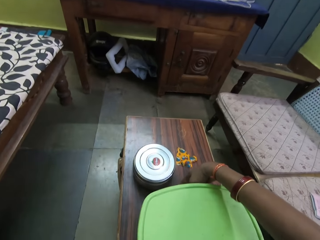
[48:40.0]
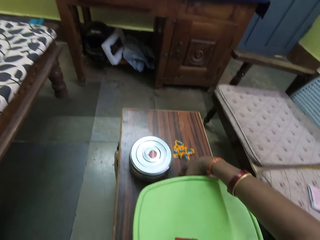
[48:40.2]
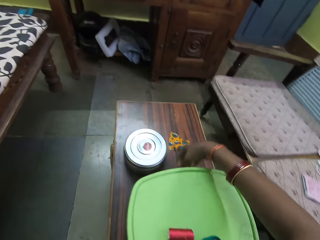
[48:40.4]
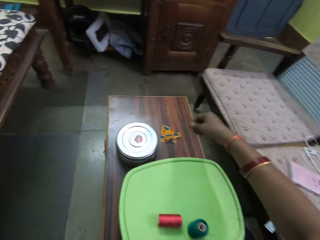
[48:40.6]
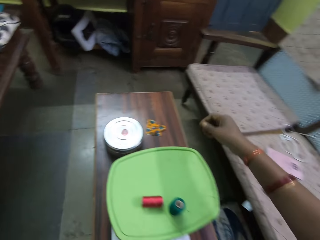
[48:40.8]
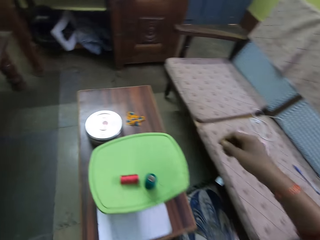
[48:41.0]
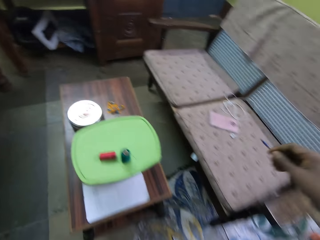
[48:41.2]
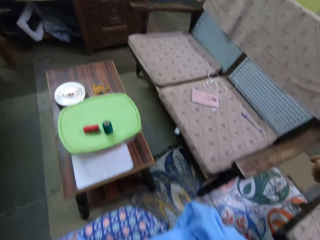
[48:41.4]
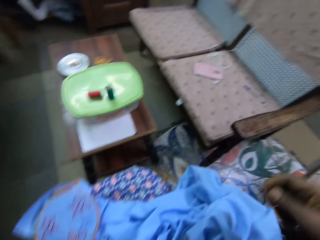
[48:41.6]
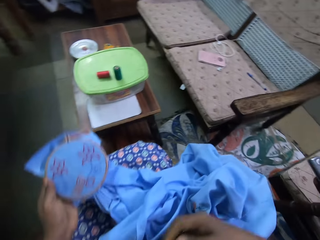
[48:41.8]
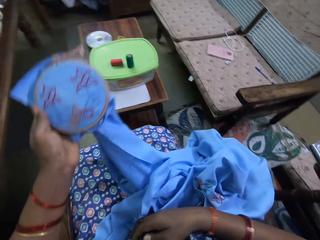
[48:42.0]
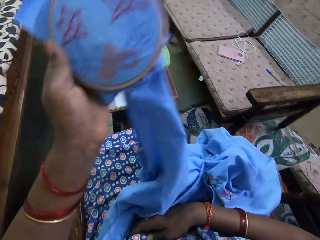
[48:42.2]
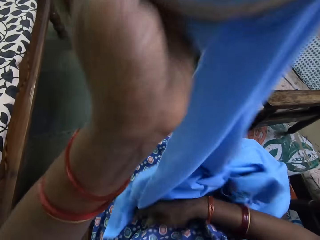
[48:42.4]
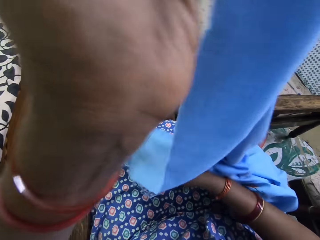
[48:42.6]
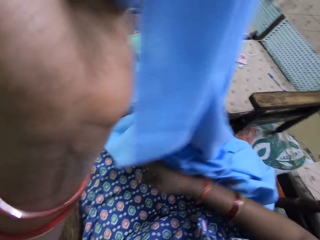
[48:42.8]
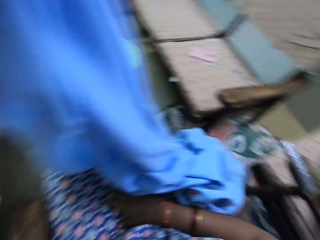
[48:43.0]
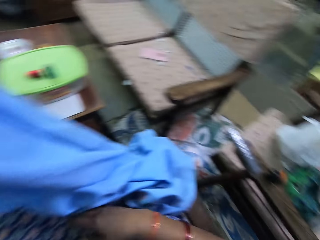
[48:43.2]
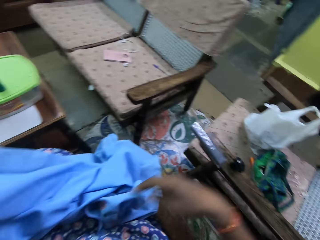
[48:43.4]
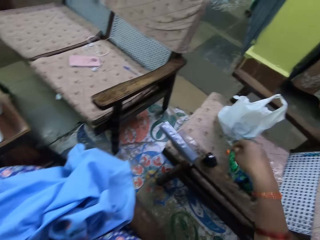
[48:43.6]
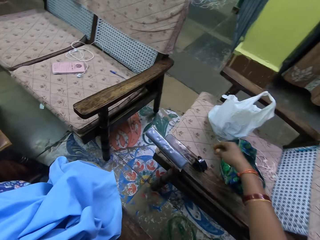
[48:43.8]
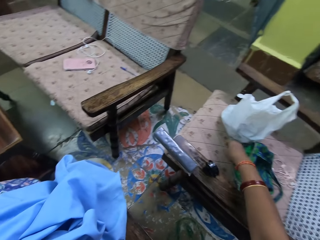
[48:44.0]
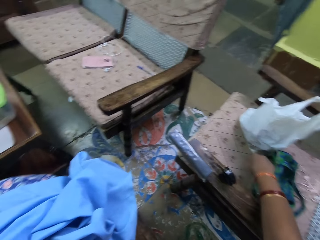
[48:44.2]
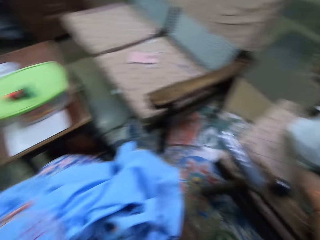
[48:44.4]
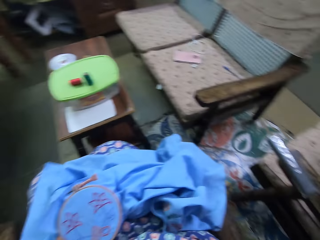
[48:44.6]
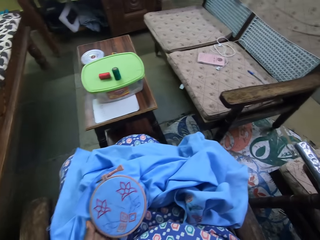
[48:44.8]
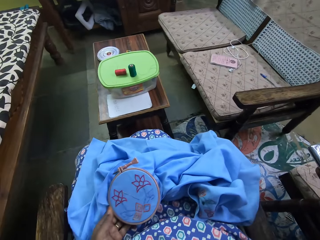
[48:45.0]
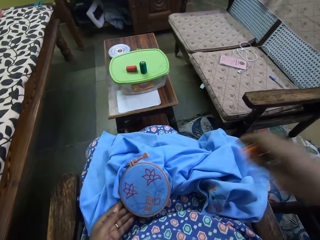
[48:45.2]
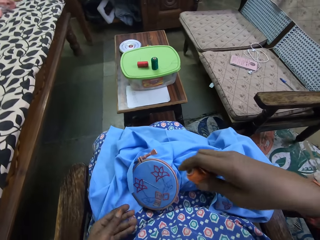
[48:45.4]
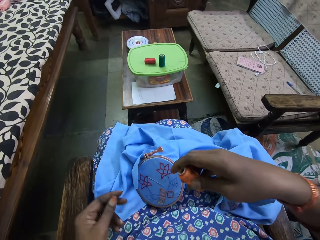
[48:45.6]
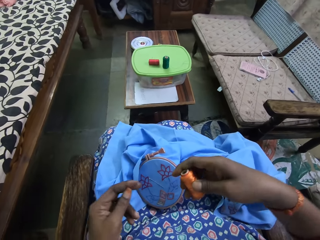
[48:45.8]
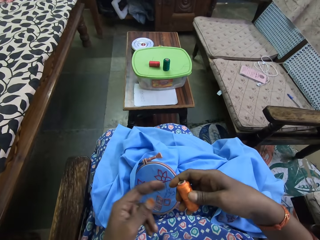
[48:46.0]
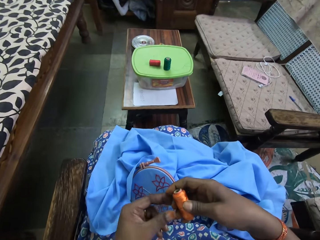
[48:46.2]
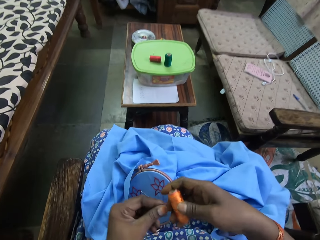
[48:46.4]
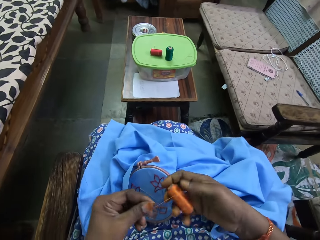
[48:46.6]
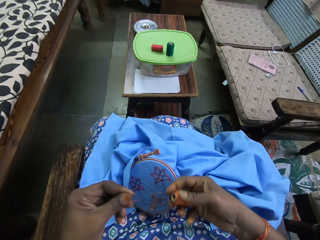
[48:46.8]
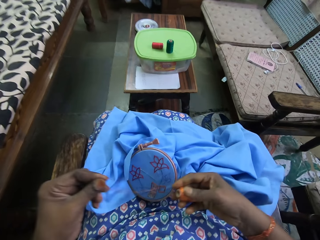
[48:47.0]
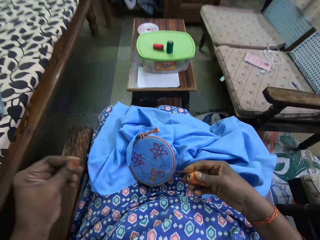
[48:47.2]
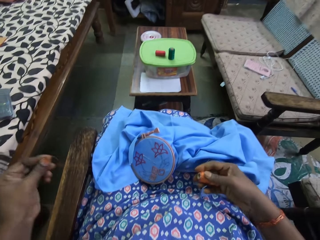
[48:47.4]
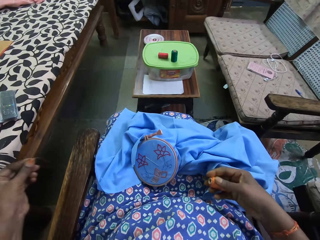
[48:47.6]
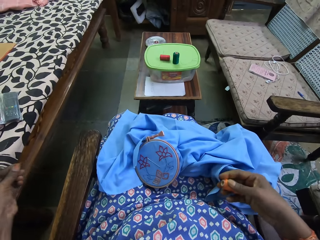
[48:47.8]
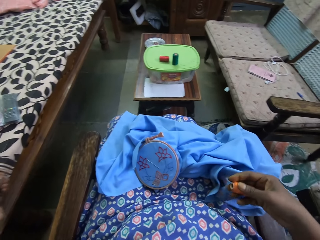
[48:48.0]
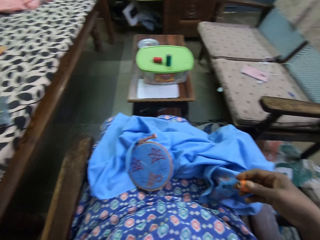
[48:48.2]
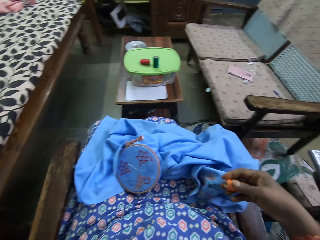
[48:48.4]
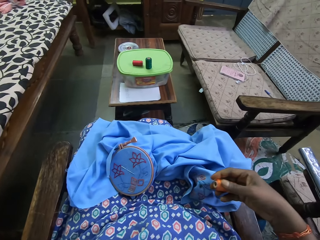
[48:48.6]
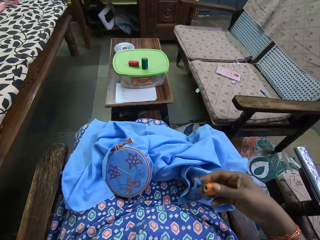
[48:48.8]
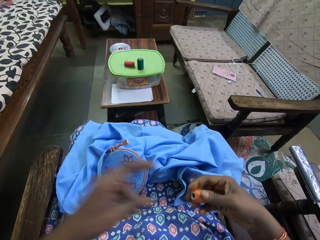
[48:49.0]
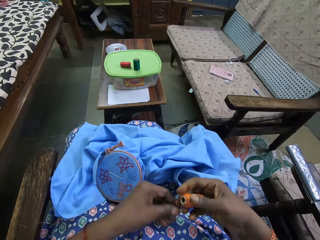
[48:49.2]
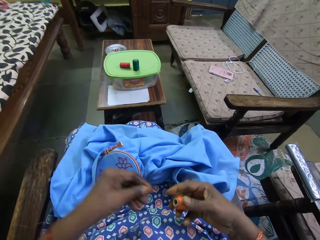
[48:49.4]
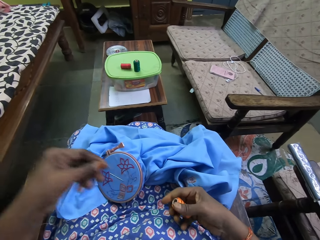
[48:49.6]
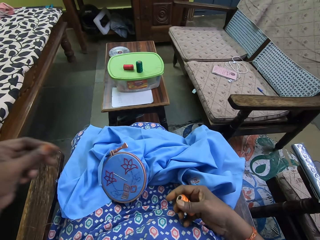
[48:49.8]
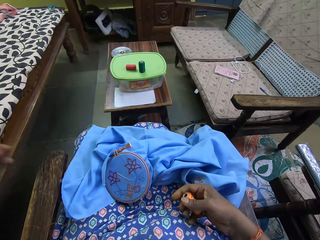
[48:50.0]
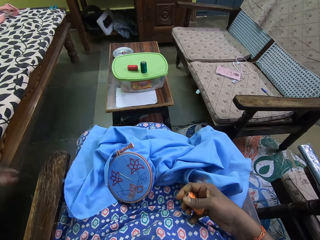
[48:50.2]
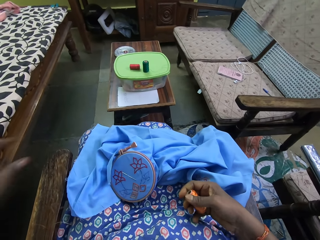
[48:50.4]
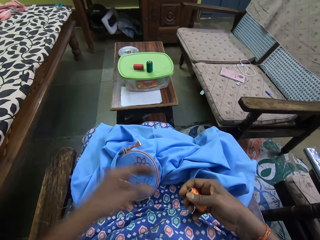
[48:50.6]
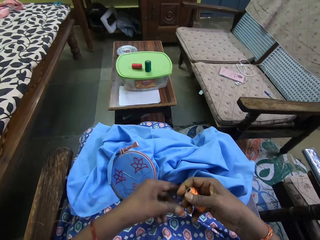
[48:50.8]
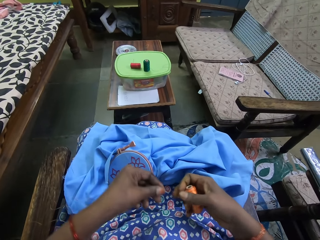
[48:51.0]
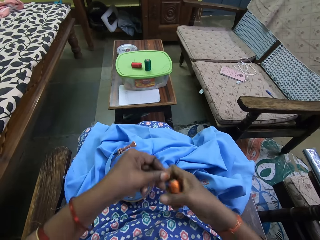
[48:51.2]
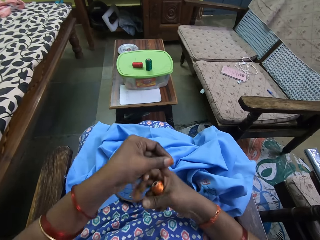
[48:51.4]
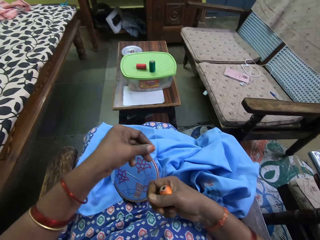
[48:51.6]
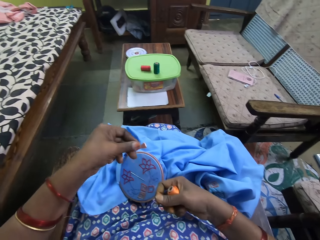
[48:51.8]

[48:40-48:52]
The camera wearer lifts the cloth. She adjusts the embroidery hoop on the fabric with her left hand. She picks up a thread from a chair with her right hand. She pulls the thread strand from the thread in her right hand with her left hand.

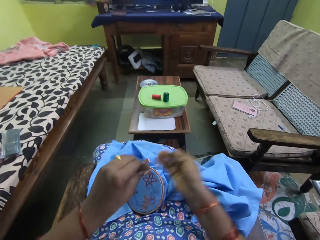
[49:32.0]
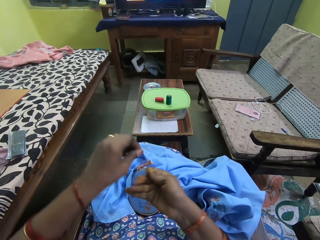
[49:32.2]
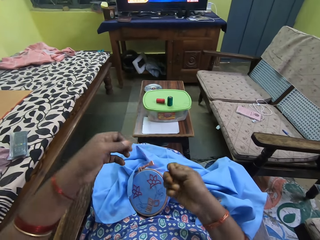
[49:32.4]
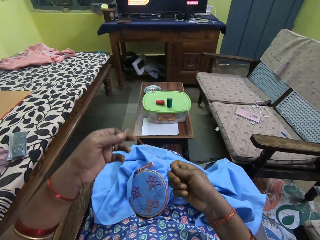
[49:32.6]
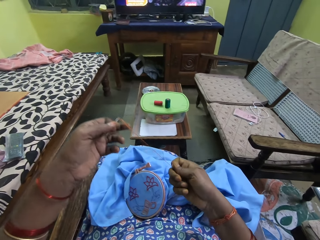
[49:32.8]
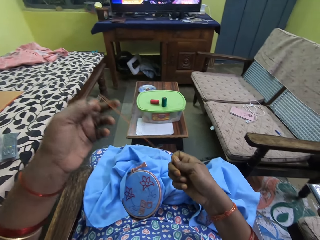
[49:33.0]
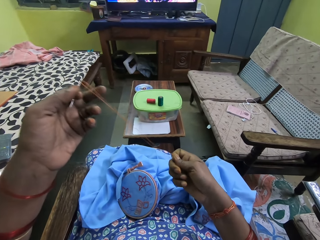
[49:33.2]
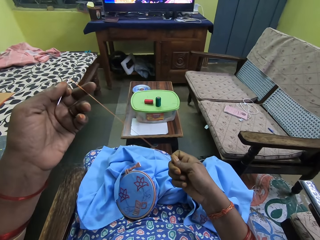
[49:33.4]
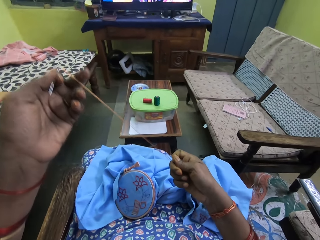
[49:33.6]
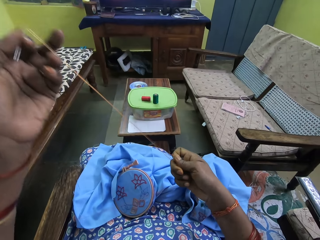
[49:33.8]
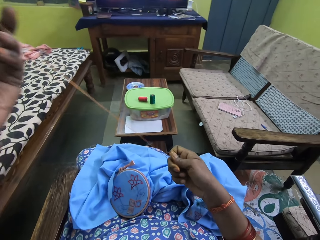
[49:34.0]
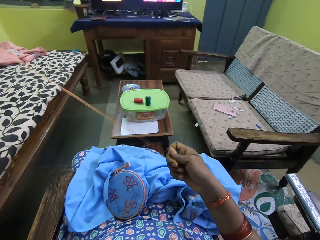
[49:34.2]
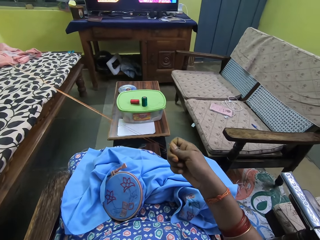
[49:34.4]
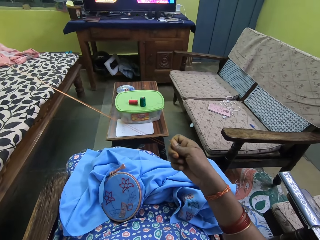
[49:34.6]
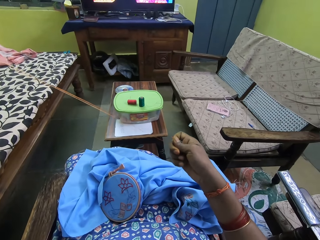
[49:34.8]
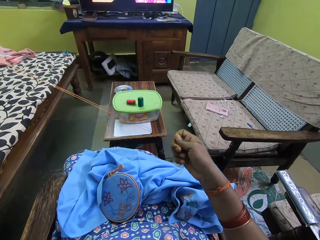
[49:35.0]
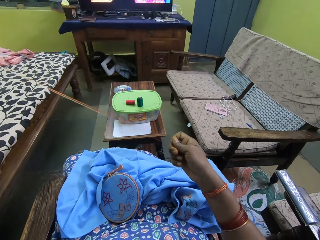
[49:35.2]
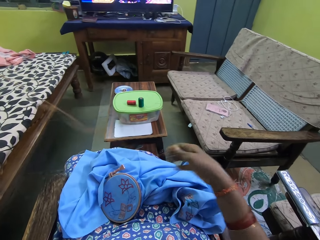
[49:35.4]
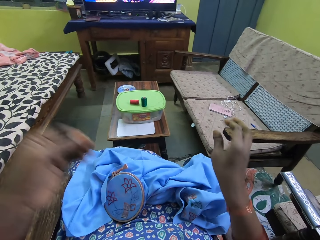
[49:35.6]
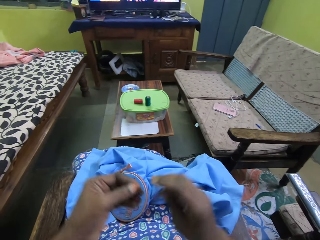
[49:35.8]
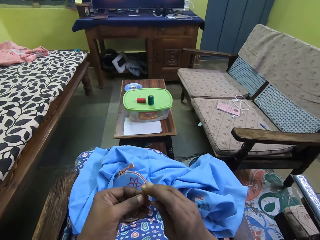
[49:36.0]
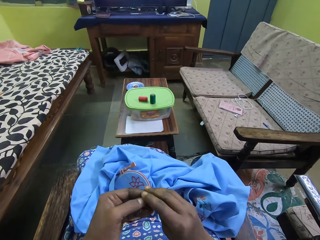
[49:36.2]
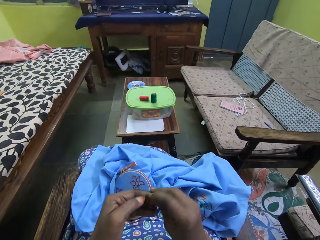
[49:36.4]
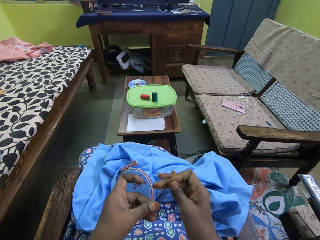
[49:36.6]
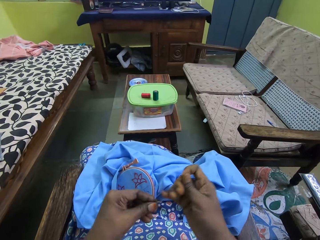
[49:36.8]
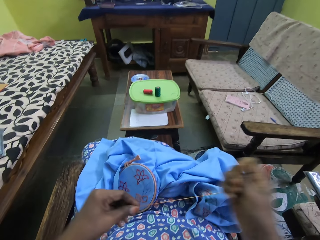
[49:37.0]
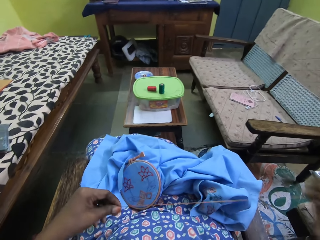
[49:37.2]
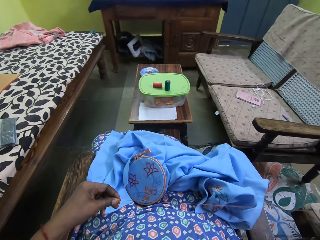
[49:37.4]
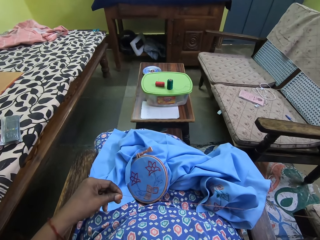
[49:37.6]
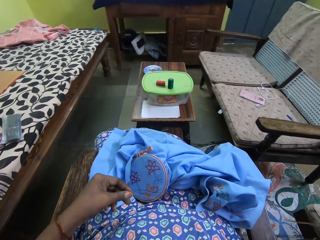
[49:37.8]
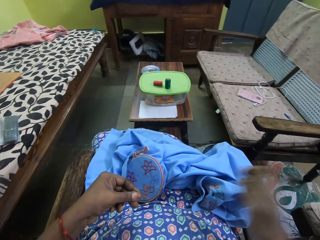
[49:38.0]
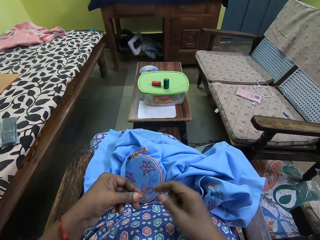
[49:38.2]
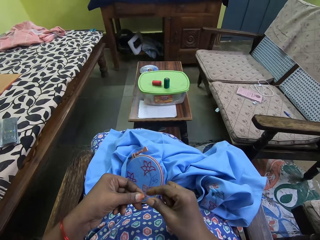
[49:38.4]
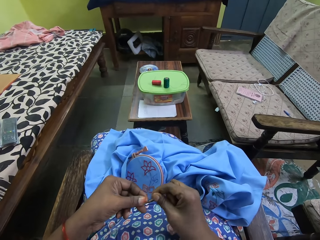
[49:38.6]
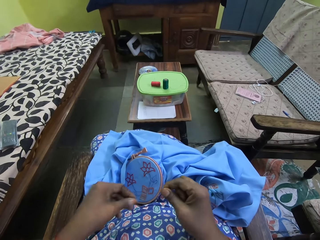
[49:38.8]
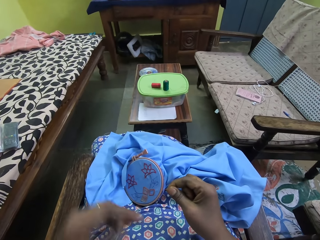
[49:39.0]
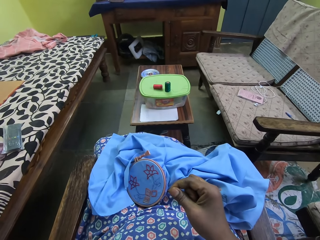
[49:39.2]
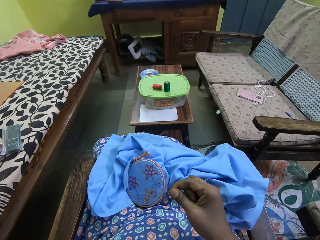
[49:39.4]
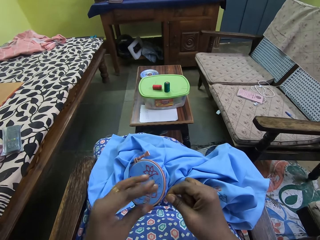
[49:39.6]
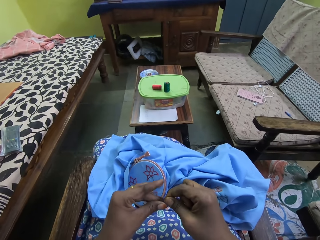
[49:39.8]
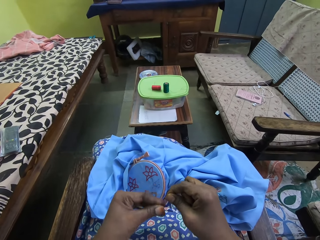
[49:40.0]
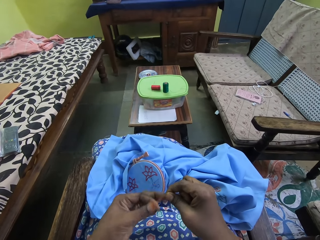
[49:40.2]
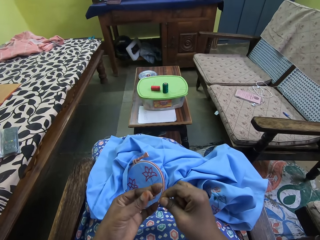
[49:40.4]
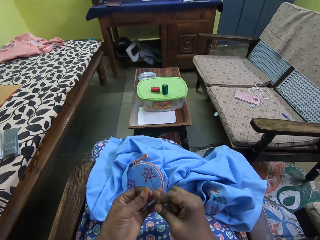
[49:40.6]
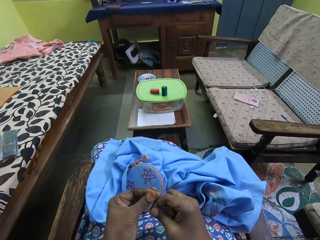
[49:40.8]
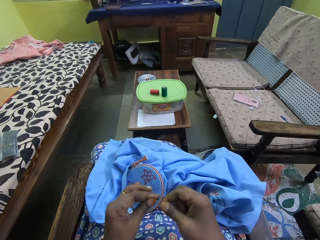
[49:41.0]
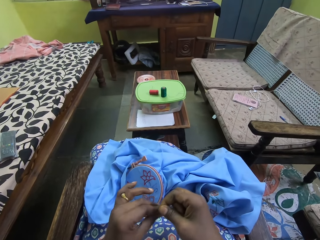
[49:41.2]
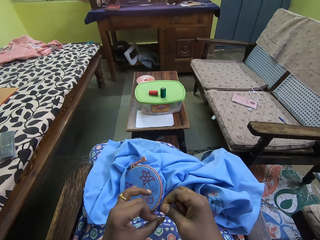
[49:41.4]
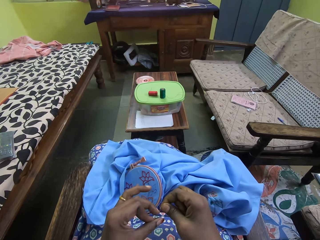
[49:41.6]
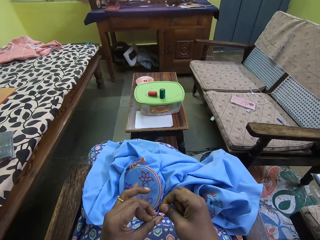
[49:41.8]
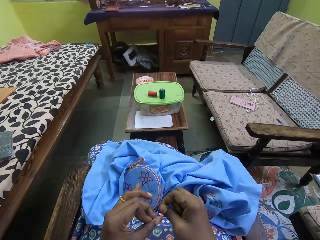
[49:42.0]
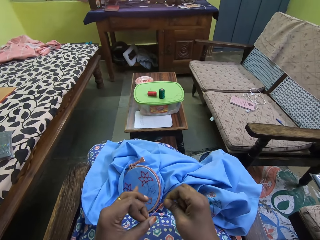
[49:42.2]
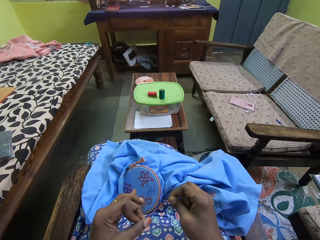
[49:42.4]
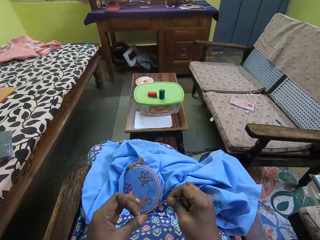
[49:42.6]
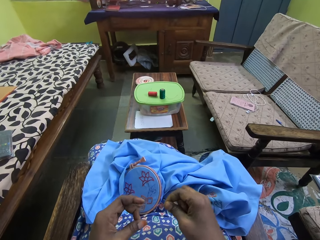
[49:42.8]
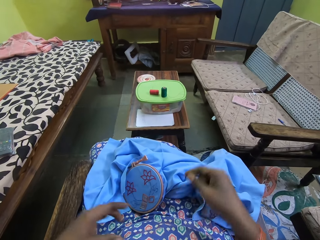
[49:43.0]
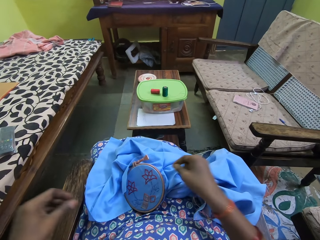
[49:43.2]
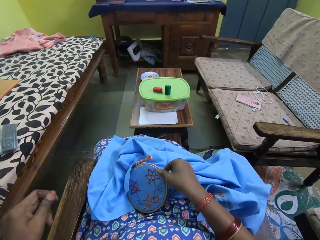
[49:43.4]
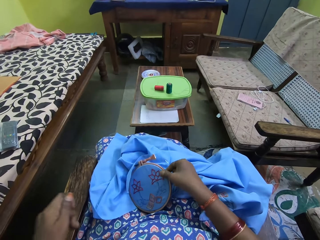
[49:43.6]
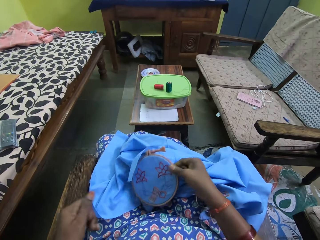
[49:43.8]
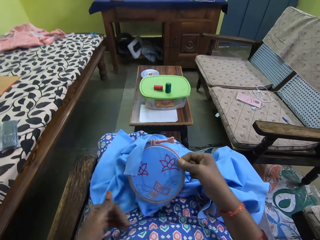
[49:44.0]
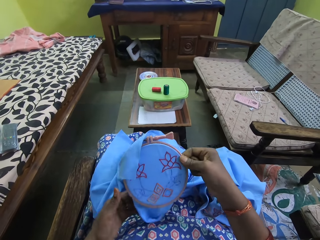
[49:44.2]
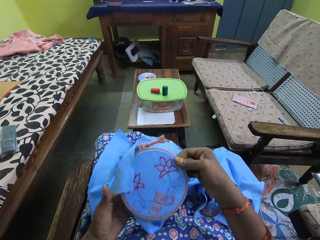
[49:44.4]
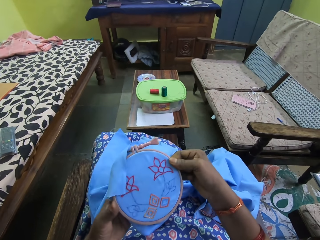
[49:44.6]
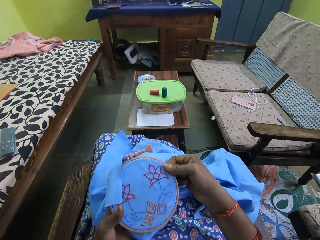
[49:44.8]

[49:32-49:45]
The camera wearer pulls the thread strand in the needle with her right hand. She passes the needle from her left hand to her right hand. She pulls the thread strand in the needle with her left hand. She ties a knot on the thread with her hands. She picks up the embroidery hoop on the fabric from her lap with her right hand.
